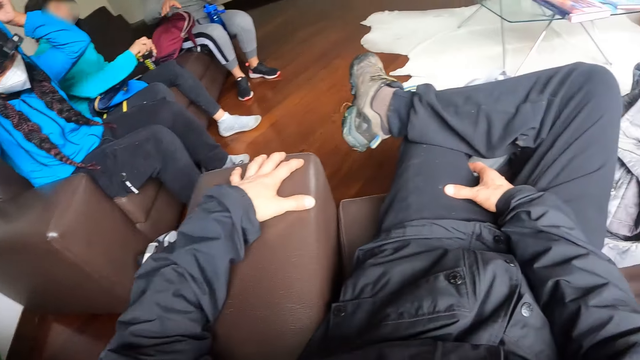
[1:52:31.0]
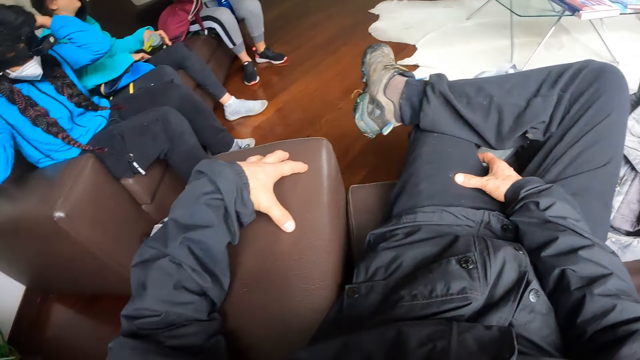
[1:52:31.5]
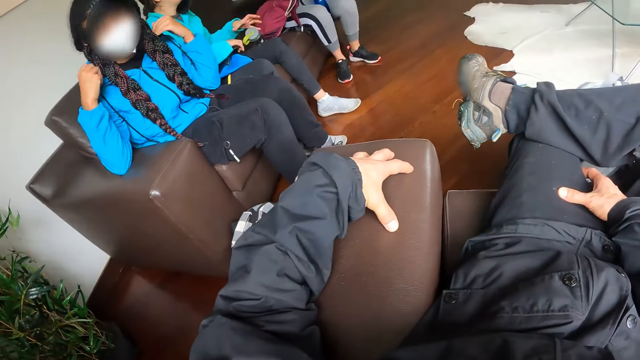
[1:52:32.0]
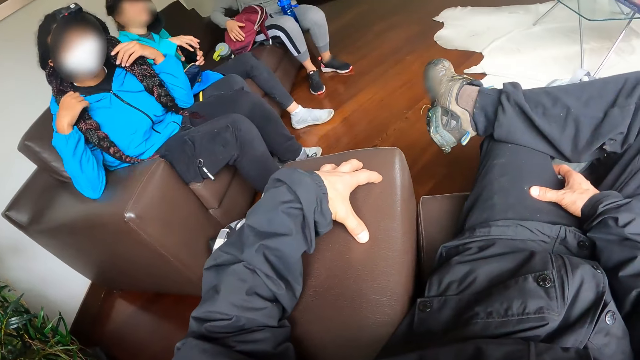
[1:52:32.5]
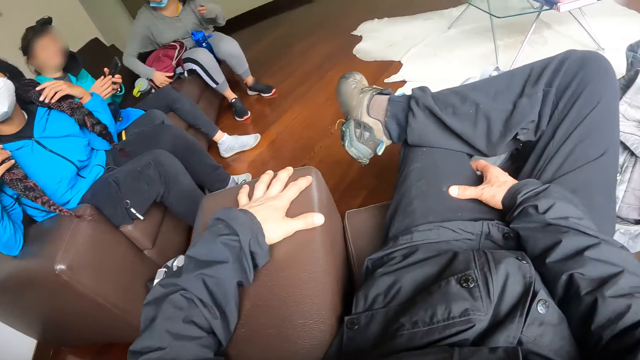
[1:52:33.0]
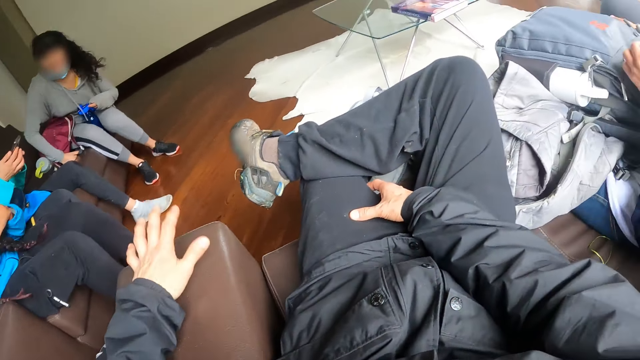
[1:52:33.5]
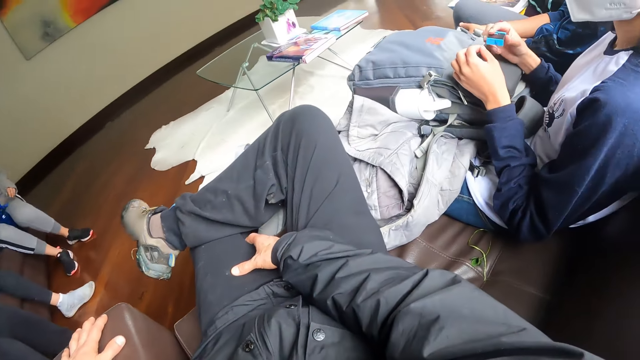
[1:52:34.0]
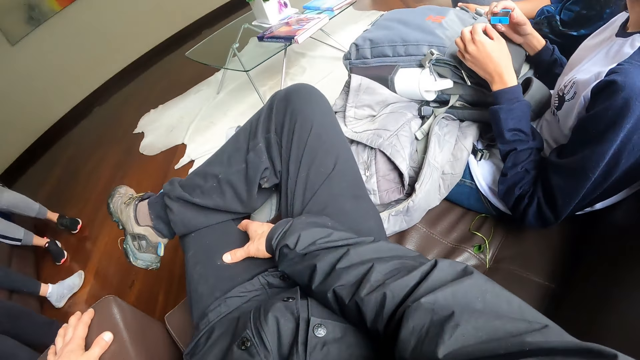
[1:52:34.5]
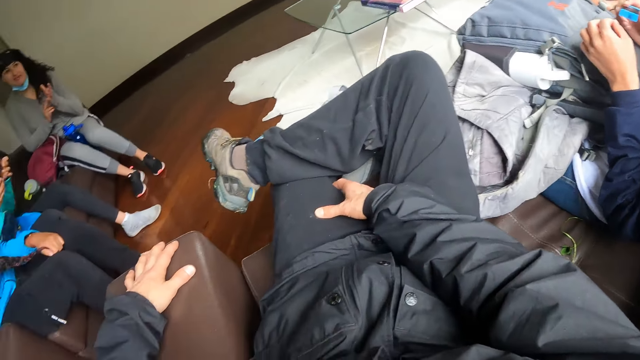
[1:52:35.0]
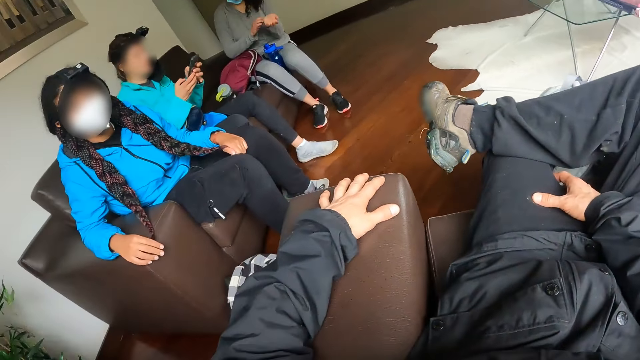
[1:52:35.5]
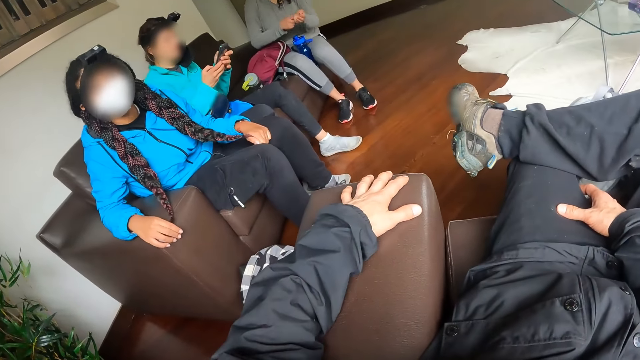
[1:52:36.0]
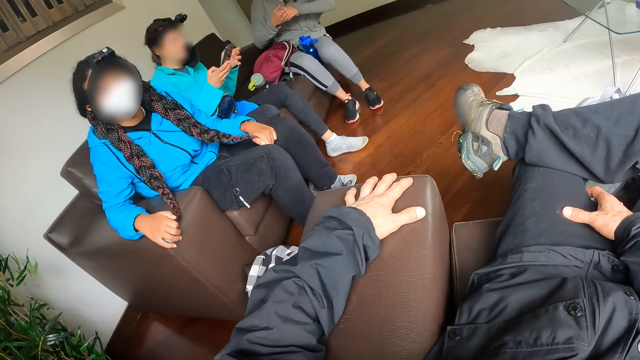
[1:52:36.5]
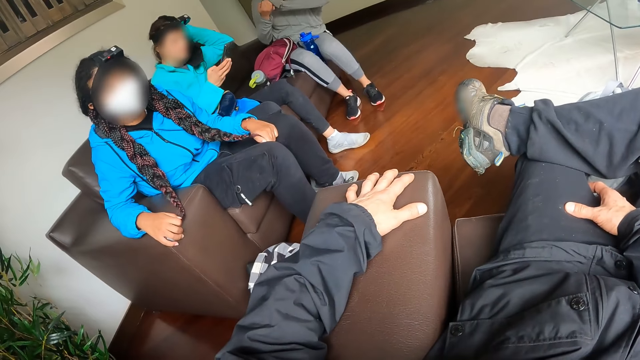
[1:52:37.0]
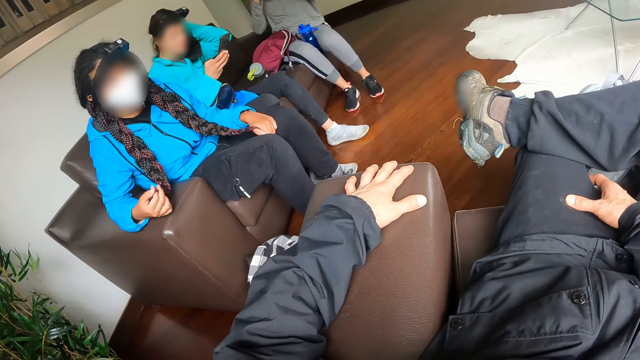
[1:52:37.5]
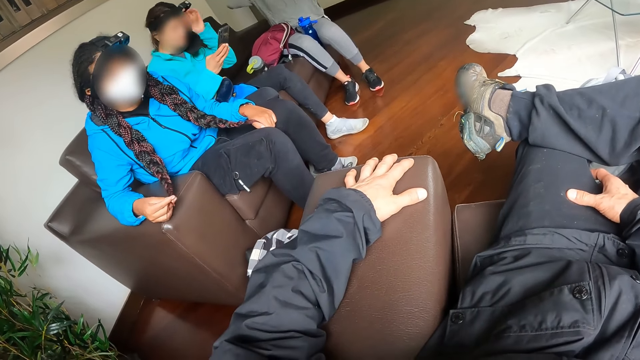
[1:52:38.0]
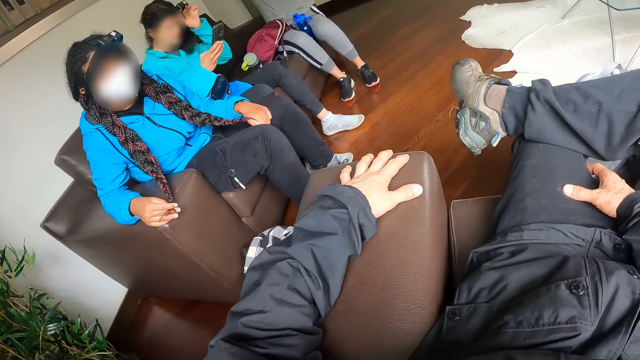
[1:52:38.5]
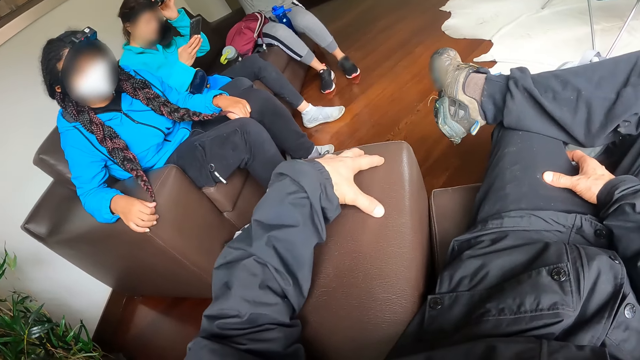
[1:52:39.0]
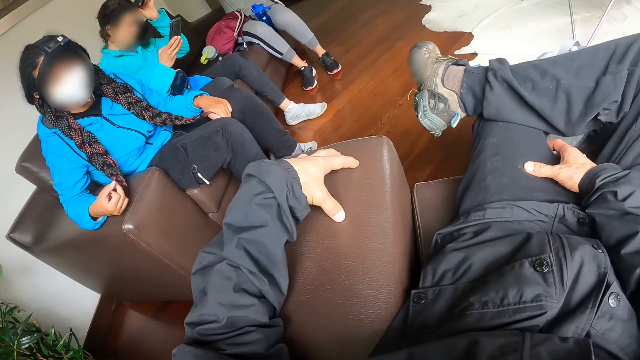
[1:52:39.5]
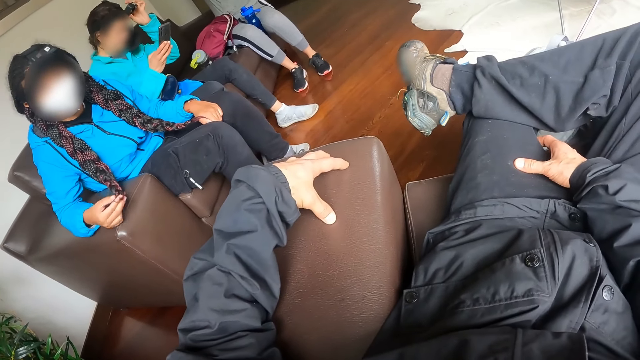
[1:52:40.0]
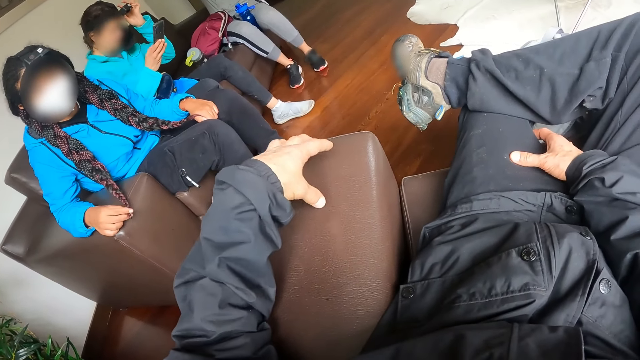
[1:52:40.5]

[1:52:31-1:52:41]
The woman lifts the phone on her lap with her right hand and holds the phone with both hands. Another woman moves her hair with her hands. The camera wearer looks at a lady. A third woman uses the nail file in her hands. A fourth woman adjusts her left sleeve with her right hand. The first woman operates the phone in her hands. The second woman plays with her hair with her right hand. The first woman touches her head with her left hand. She adjusts the camera on her head.

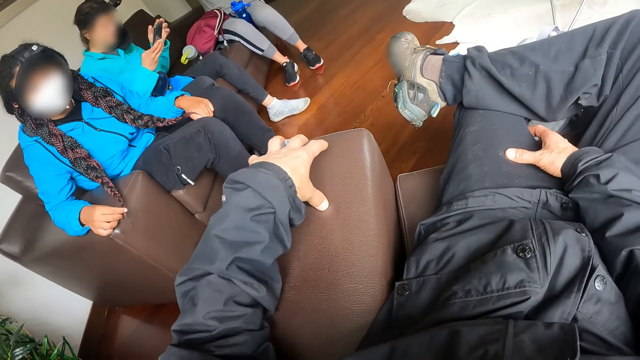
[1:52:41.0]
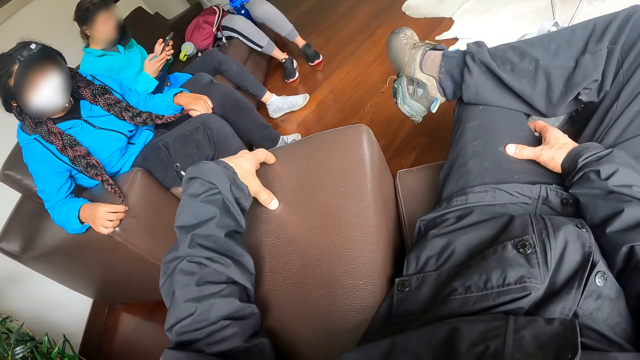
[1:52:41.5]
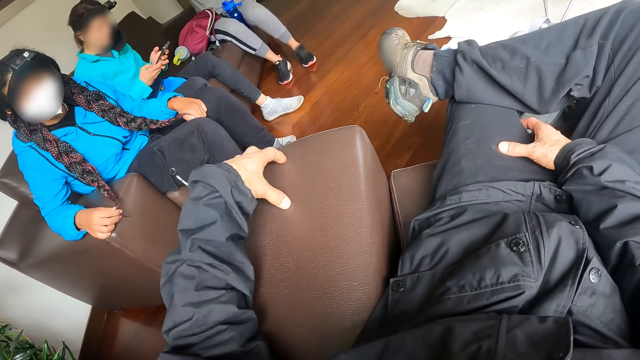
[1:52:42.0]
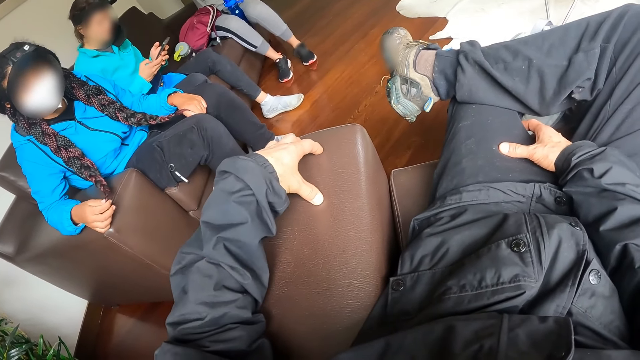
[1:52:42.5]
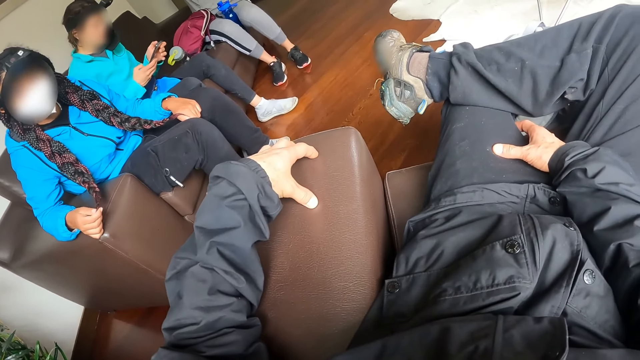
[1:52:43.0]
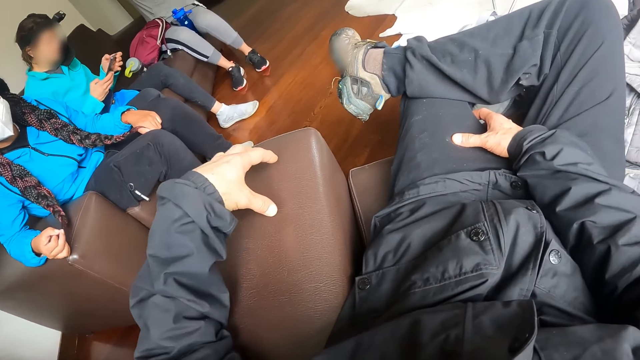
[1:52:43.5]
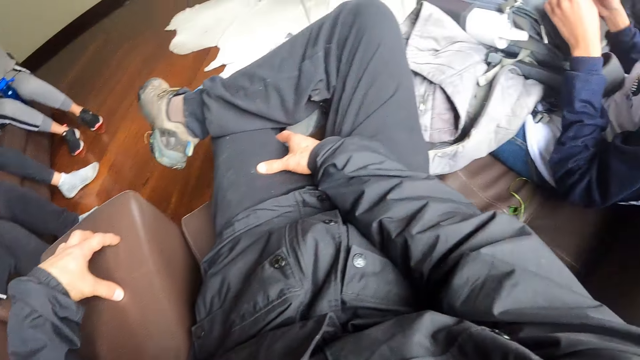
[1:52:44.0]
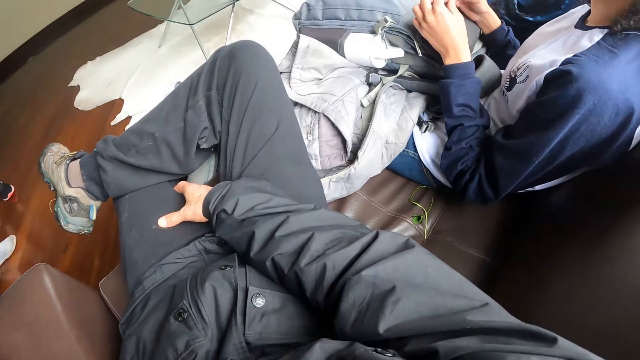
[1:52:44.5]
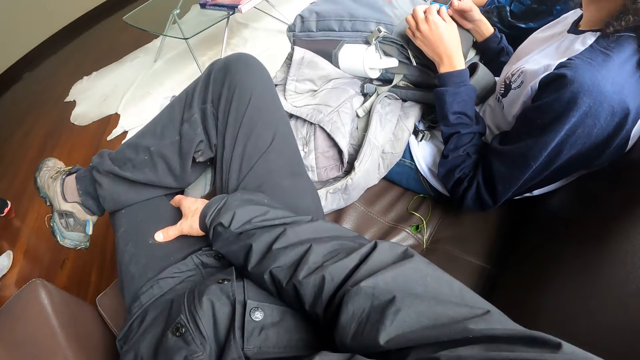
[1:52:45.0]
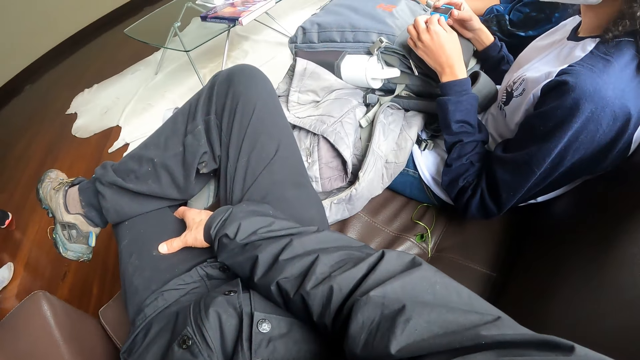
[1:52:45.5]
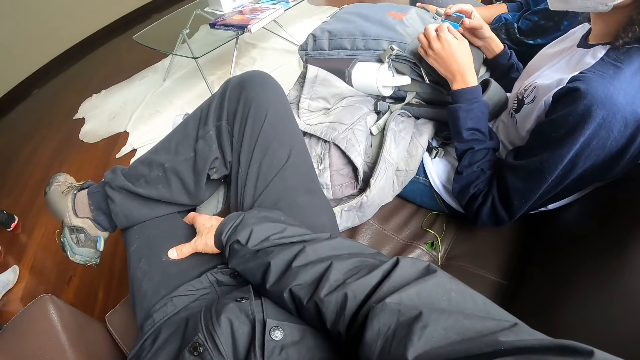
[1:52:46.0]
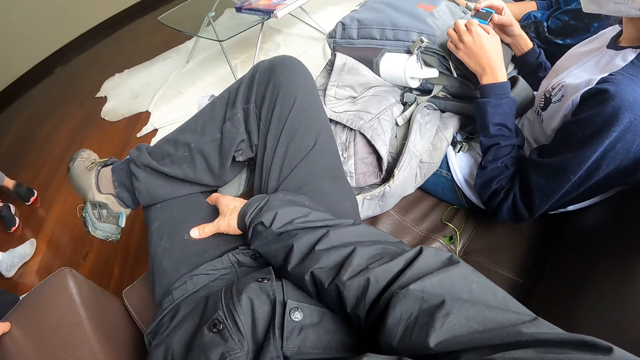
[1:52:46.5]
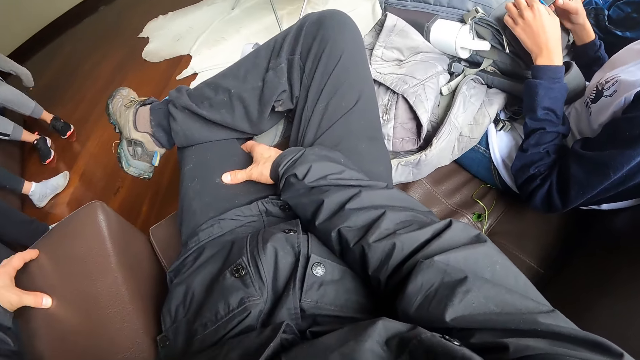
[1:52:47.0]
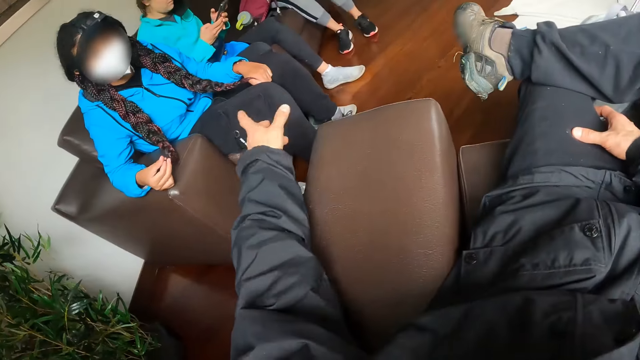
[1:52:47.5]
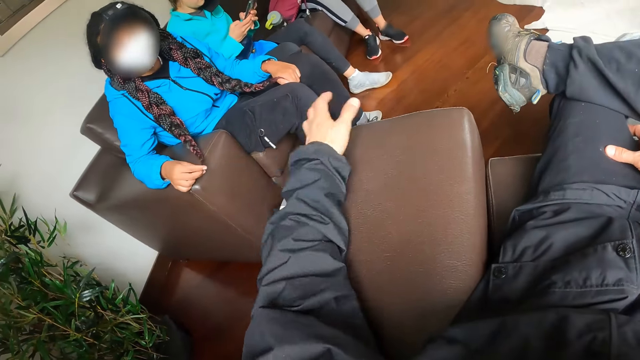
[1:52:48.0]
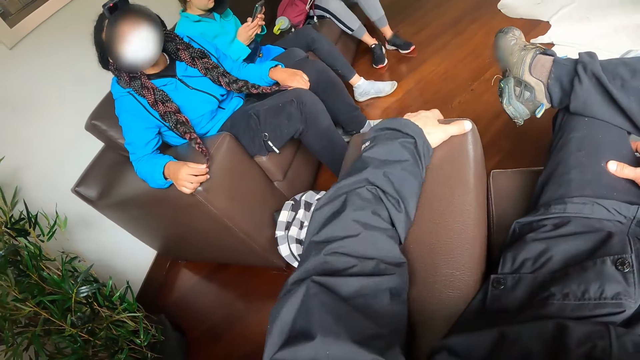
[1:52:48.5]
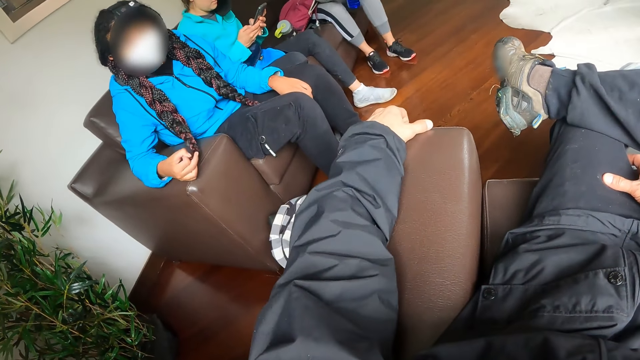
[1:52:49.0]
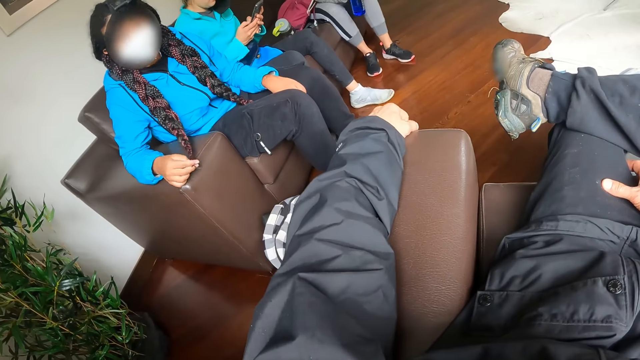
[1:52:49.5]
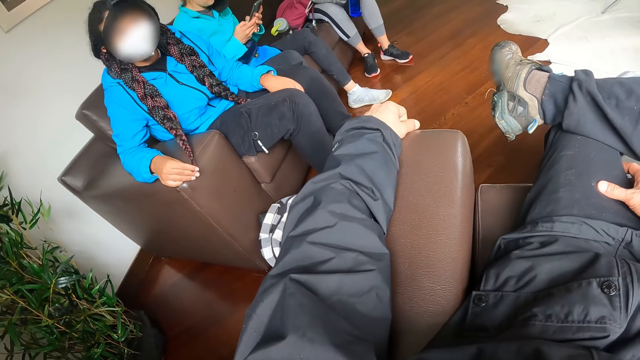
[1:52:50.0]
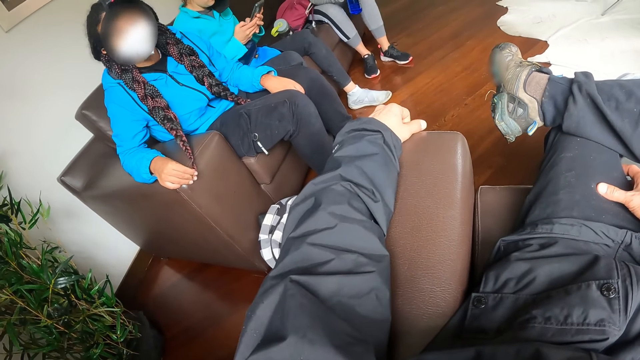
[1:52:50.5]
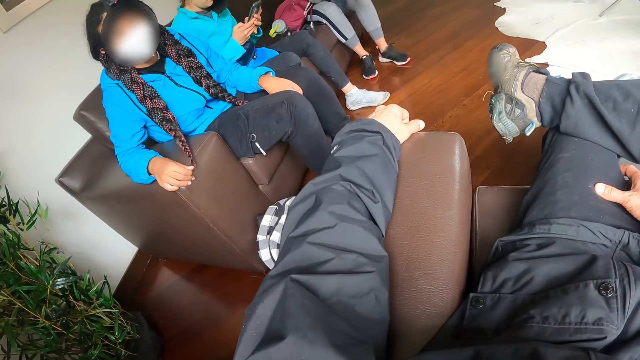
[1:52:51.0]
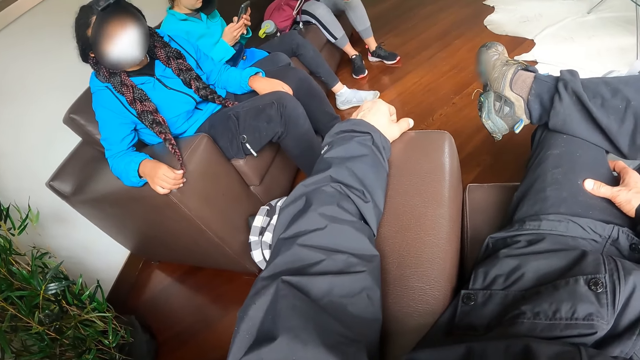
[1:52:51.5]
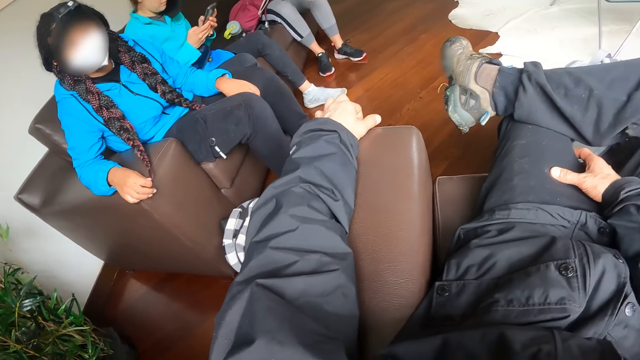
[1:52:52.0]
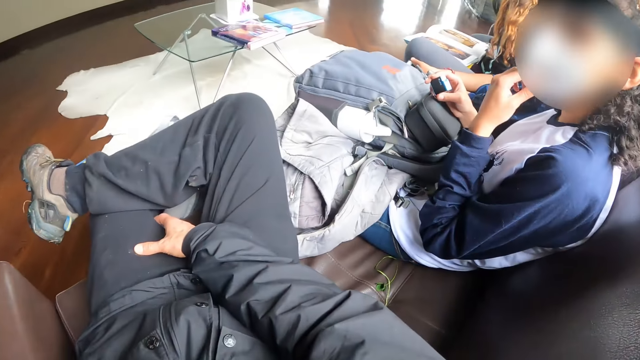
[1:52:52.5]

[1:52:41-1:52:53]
The woman operates the phone in her hands. A person converses with the camera wearer. The camera wearer sways a hand and converses with another person. The other person nods the head. Another woman adjusts a face mask on her face with her left hand.
